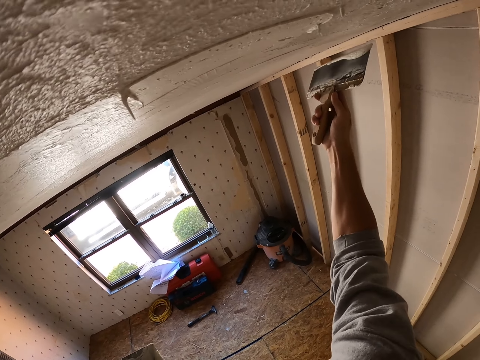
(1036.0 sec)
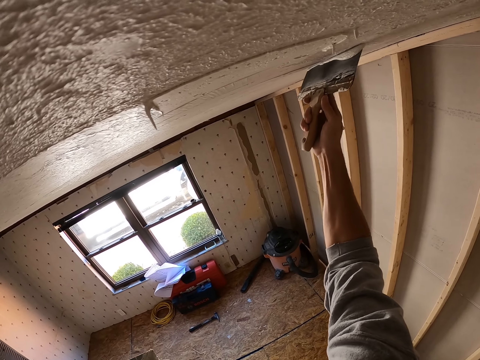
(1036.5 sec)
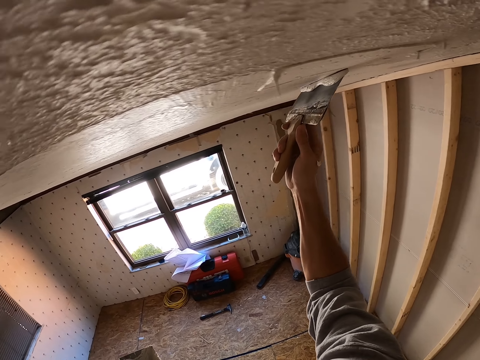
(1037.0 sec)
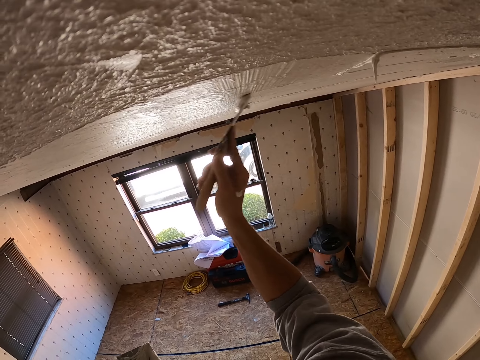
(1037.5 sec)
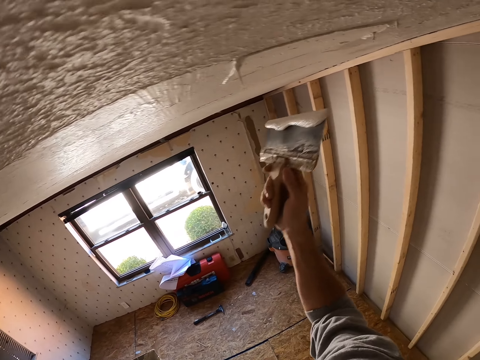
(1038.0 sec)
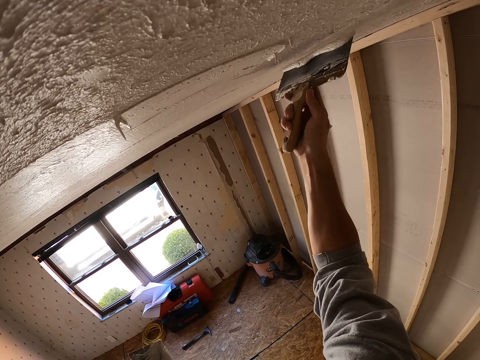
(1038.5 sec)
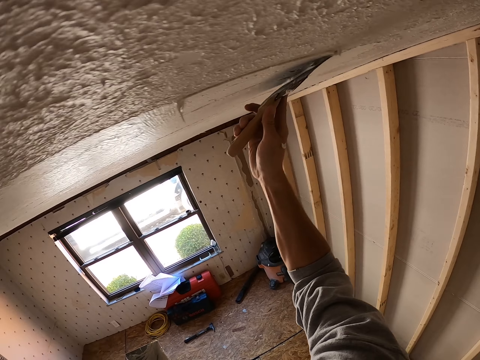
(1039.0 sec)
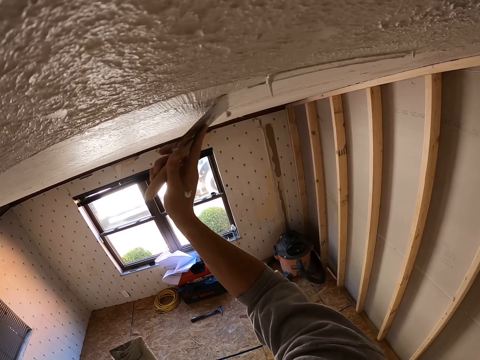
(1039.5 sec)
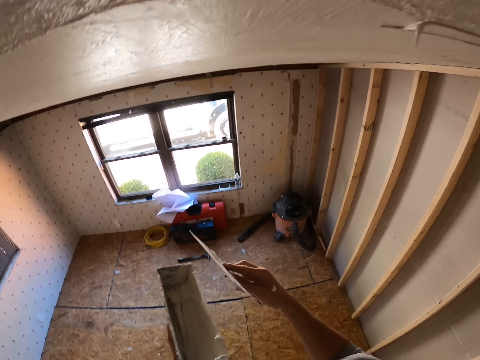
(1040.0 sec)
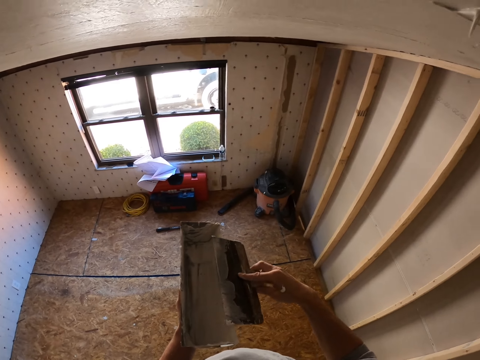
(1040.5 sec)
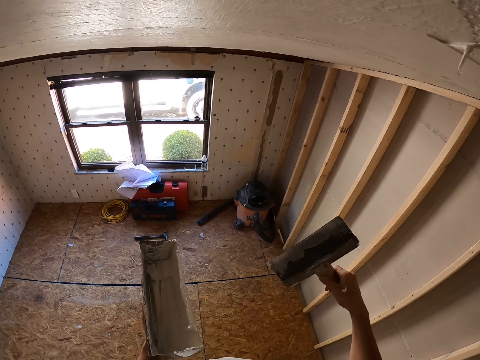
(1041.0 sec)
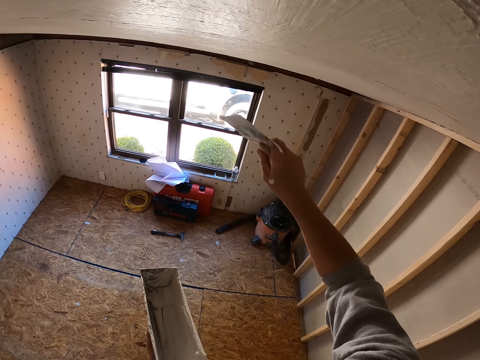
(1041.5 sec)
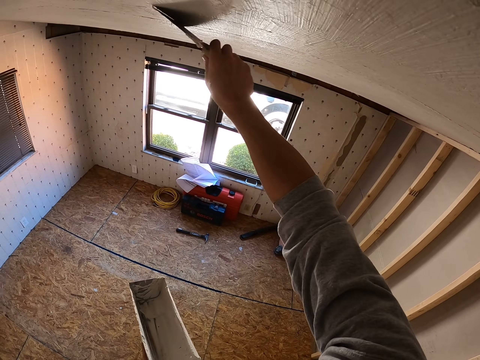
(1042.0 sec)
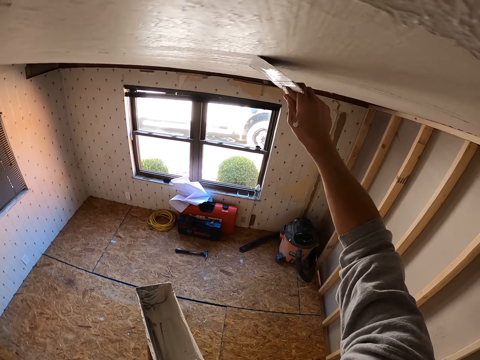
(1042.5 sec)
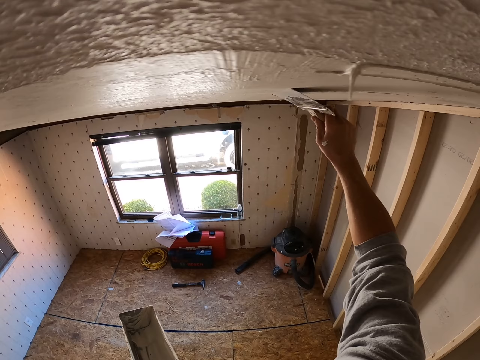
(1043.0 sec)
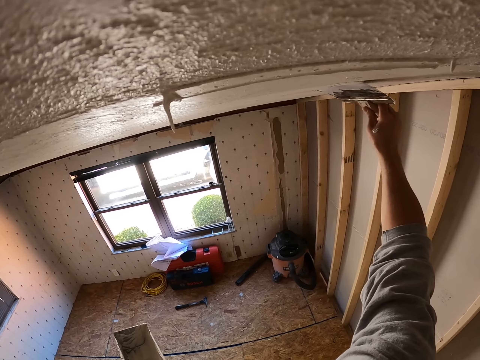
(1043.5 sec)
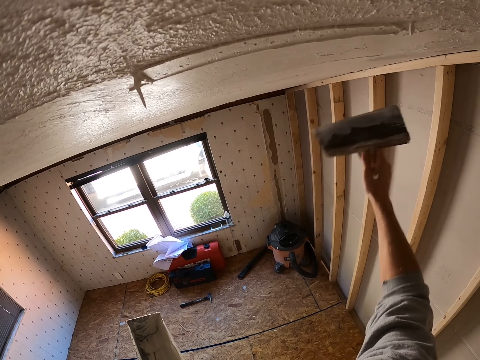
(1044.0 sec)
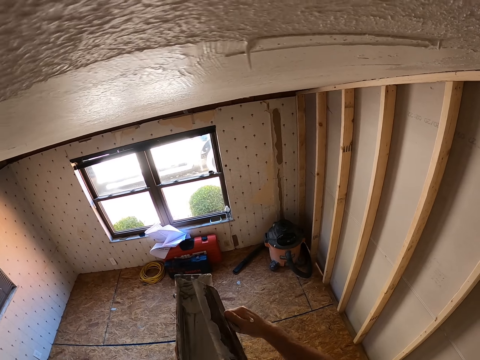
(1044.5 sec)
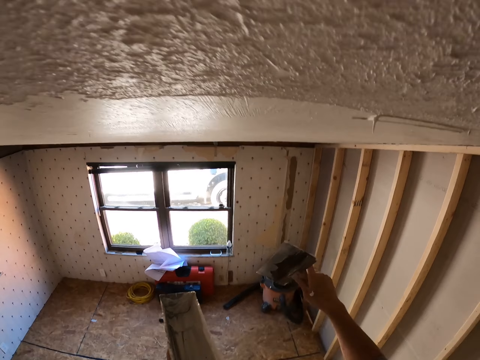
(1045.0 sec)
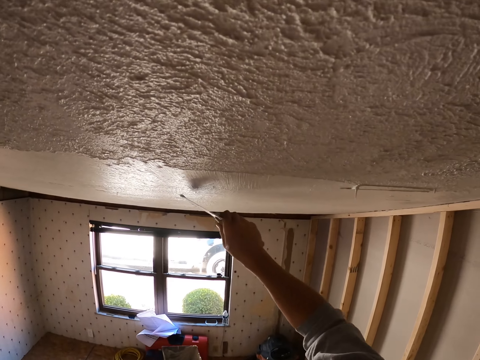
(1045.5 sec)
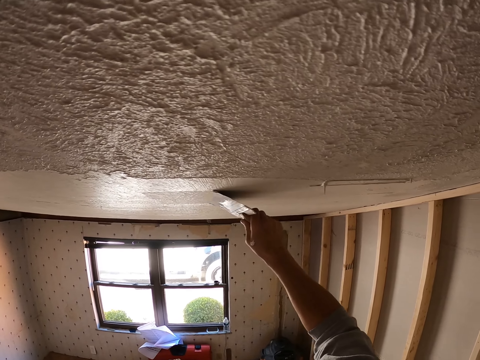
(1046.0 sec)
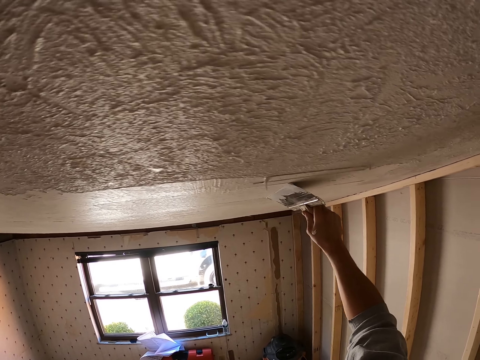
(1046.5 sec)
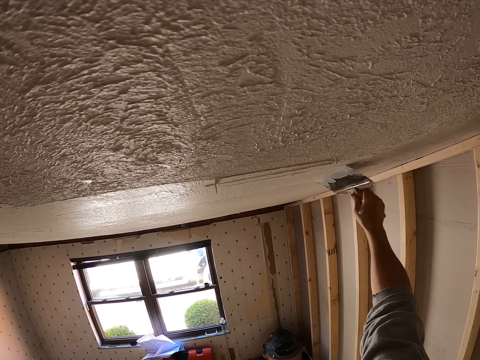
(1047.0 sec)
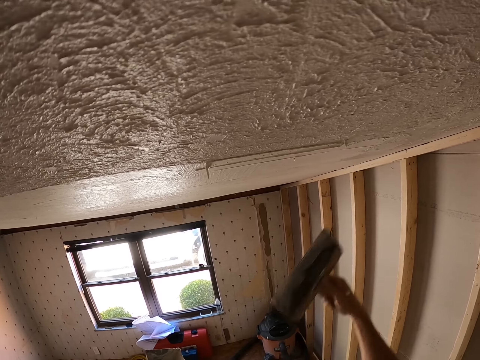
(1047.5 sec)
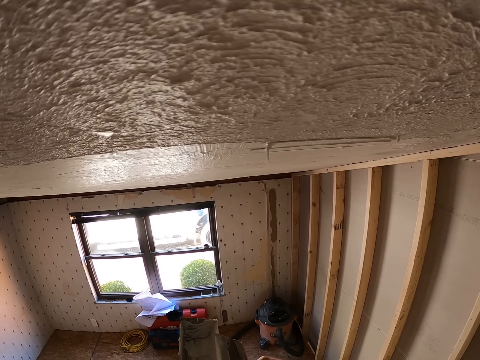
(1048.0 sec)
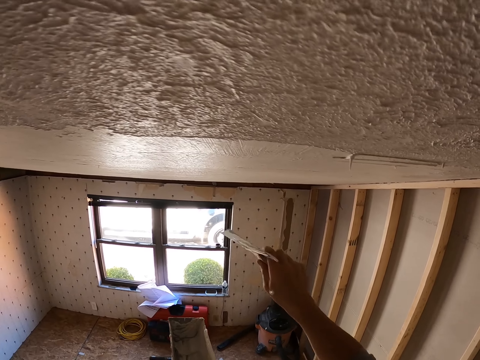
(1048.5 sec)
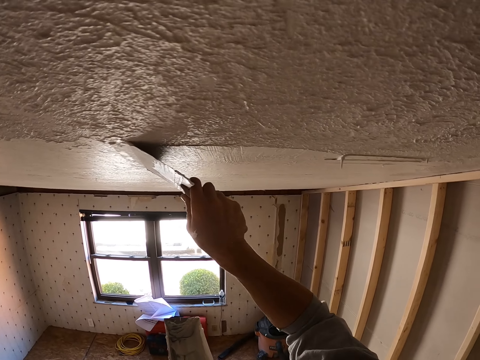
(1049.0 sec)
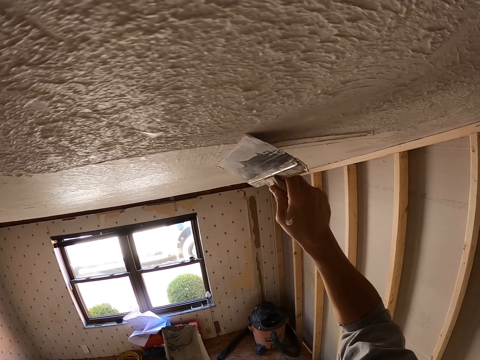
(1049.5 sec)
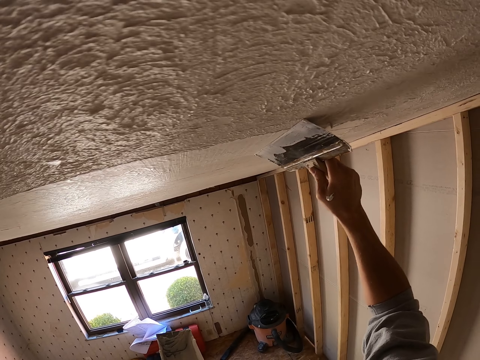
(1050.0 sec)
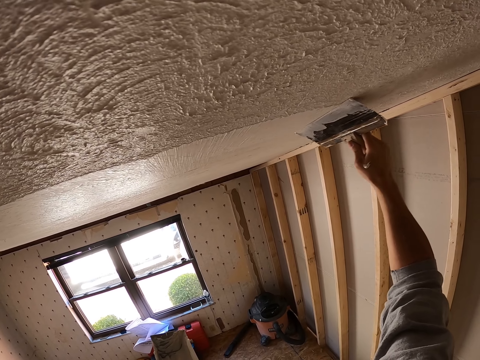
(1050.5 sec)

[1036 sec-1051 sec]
The camera wearer drops the right hand. They remove excess plaster or paint from the scraper. They lift the scraper. They paint the ceiling using the scraper. They drop the right hand. They remove the paint from the scraper. They lift the scraper. They paint the ceiling using the scraper. They drop the right hand. They lift the scraper. They paint the ceiling using the scraper.

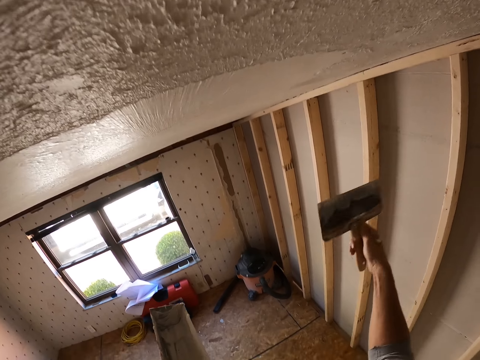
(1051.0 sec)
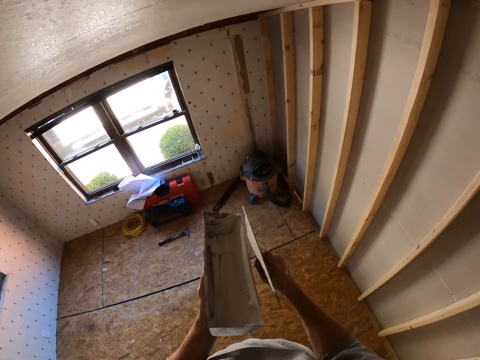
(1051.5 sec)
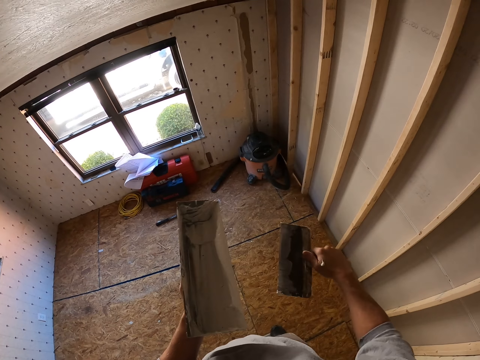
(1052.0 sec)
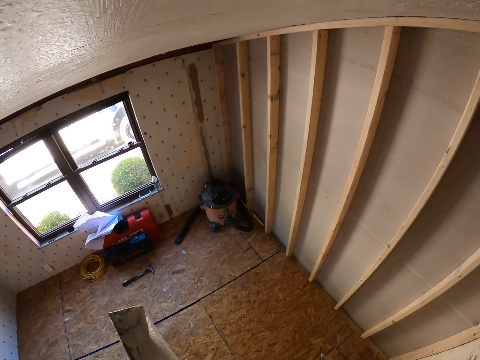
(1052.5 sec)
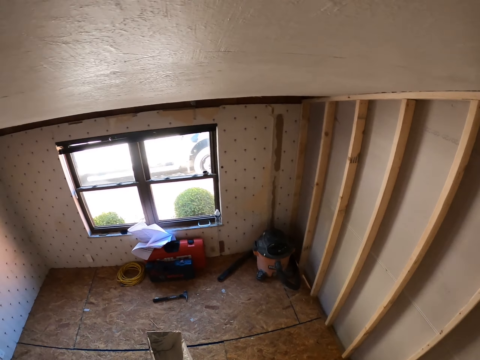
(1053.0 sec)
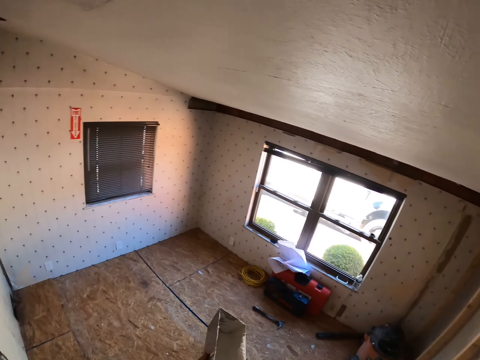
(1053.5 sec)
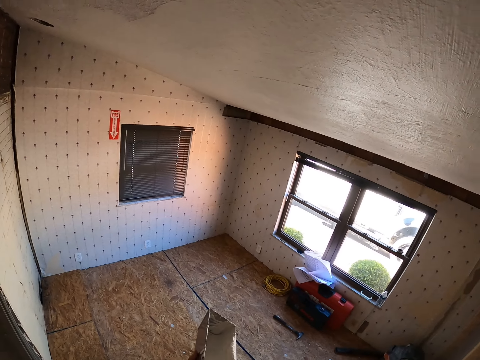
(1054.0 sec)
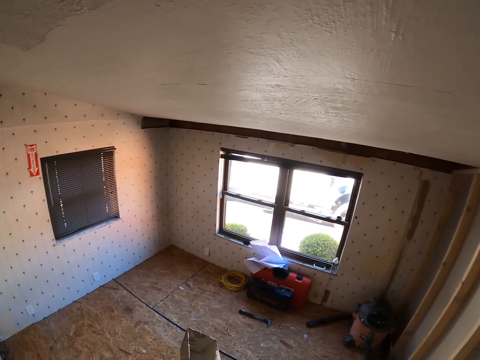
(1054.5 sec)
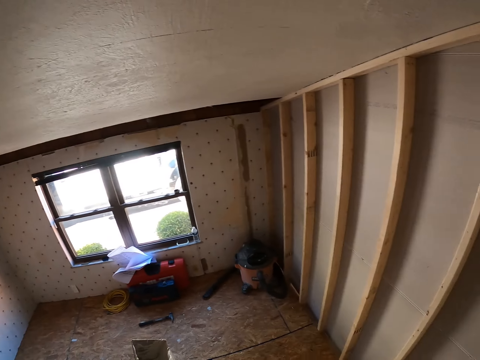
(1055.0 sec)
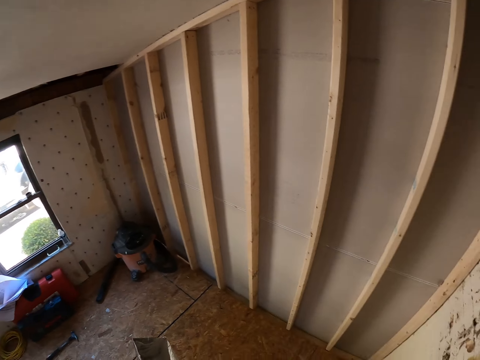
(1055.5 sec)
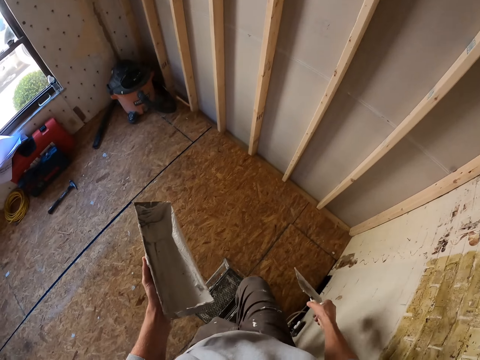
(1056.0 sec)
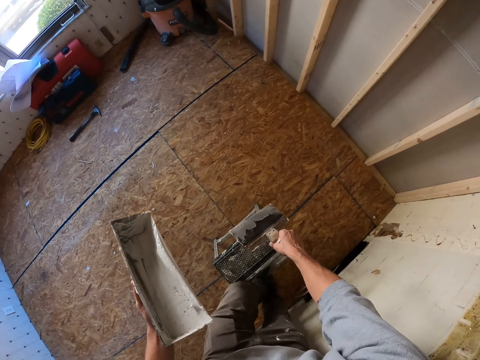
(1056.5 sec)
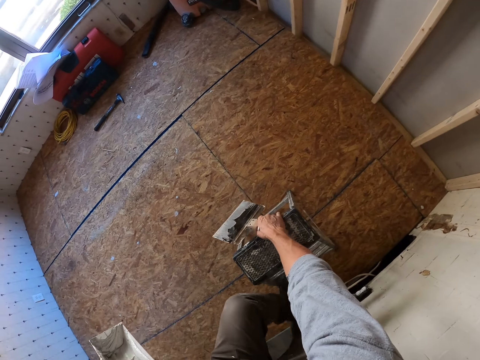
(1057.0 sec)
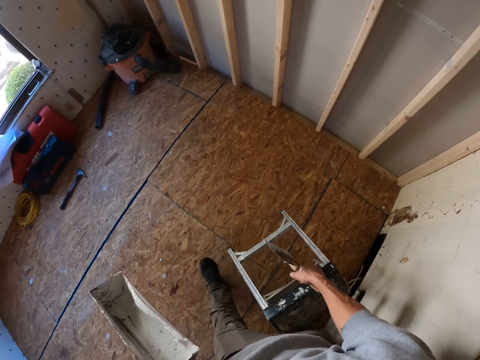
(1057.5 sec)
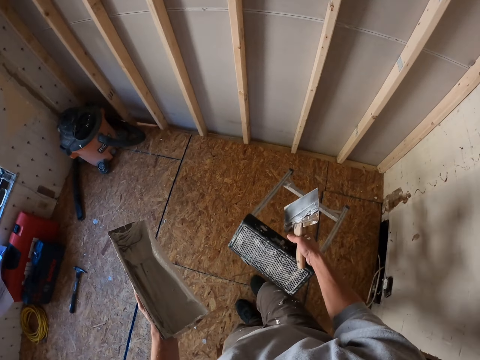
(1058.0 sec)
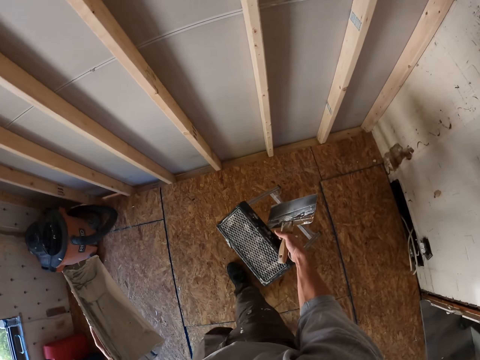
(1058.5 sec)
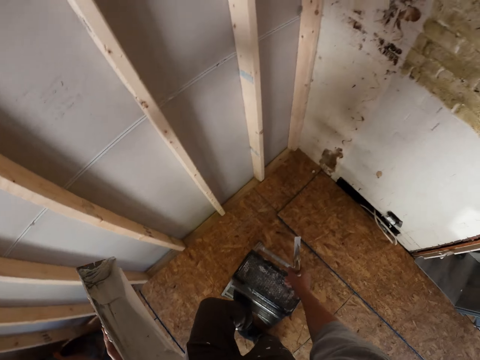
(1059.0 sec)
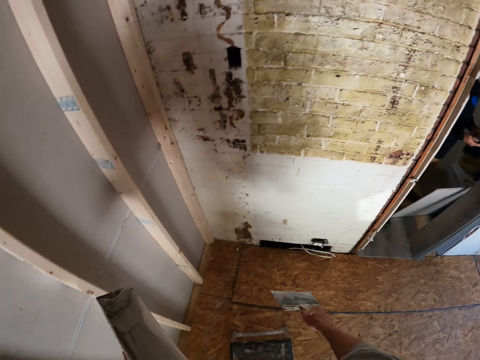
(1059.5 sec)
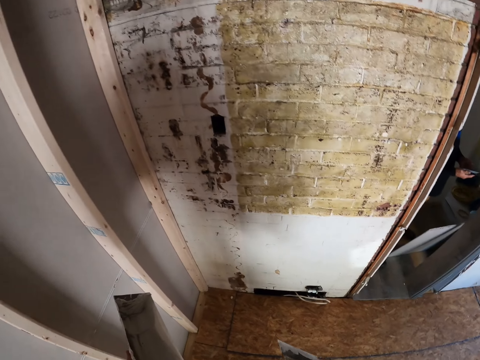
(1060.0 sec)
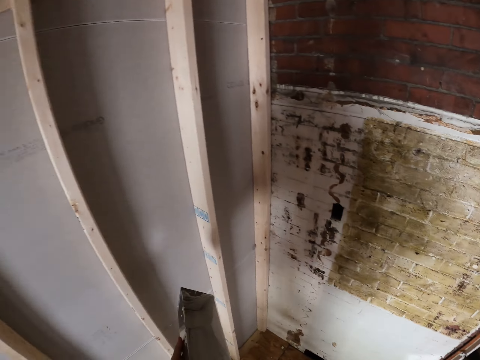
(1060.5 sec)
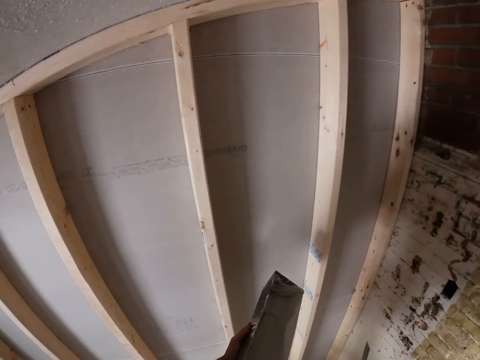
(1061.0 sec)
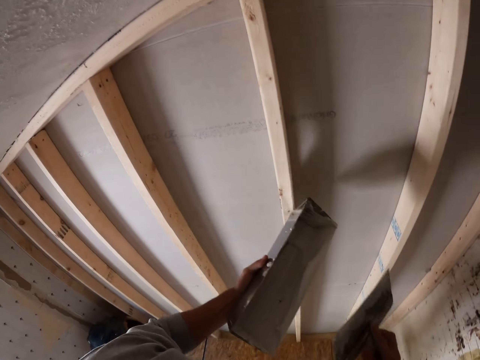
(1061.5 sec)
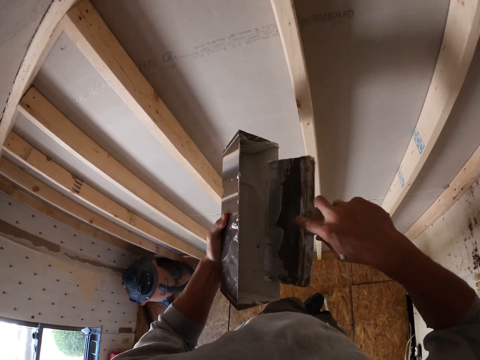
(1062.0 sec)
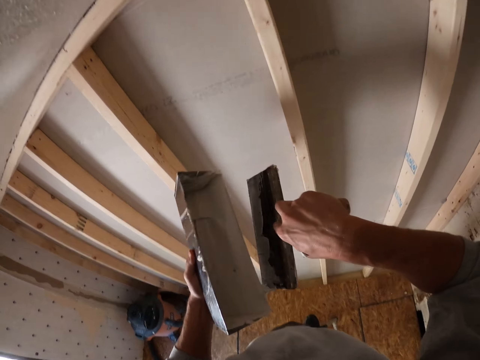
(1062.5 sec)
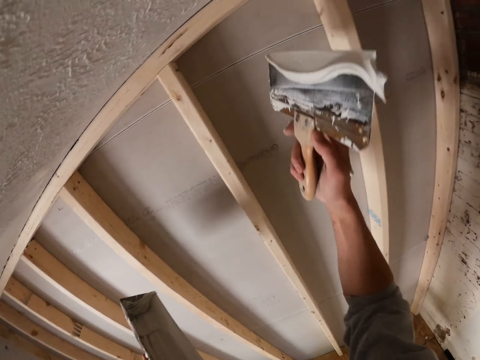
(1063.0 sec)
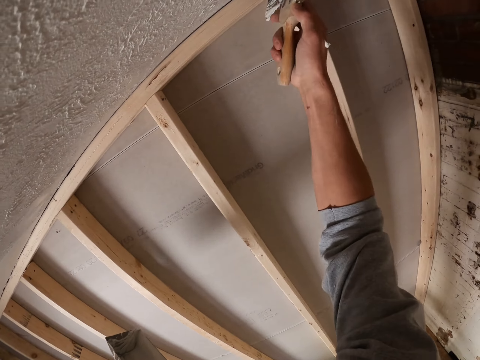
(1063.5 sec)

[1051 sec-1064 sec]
The camera wearer drops the right hand. They remove paint from the scraper. They look around. They lift a step ladder. They come down off the ladder. They carry the ladder. They walk around. They put the ladder down. They climb the ladder. They look around. They lift both hands. They lift the scraper. They paint the ceiling using the scraper.
